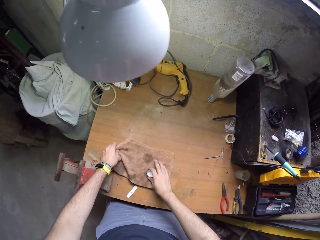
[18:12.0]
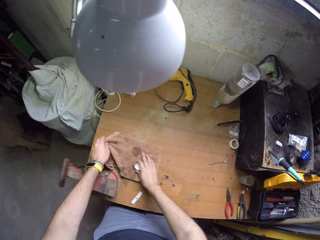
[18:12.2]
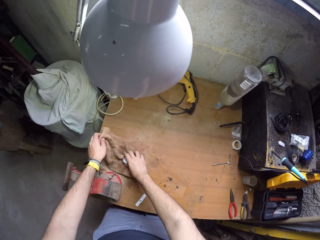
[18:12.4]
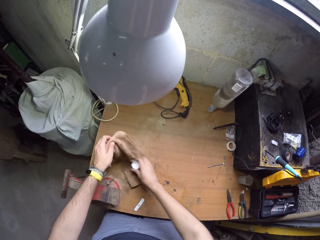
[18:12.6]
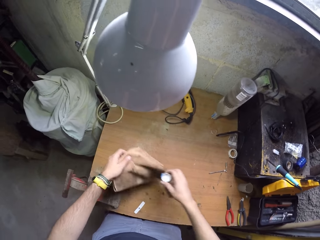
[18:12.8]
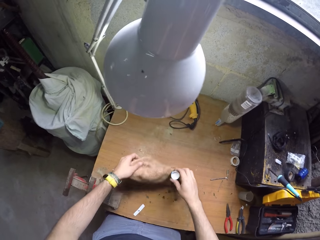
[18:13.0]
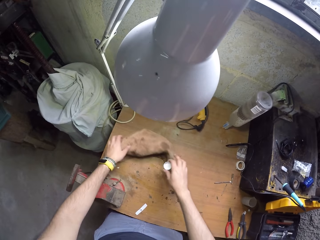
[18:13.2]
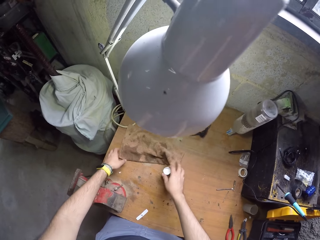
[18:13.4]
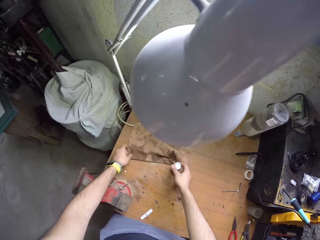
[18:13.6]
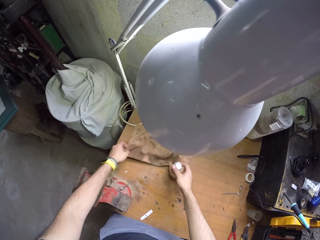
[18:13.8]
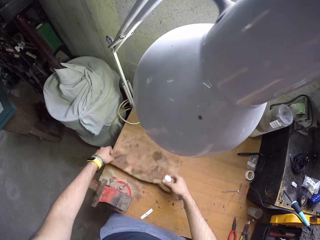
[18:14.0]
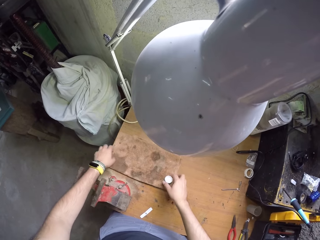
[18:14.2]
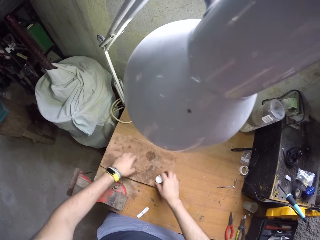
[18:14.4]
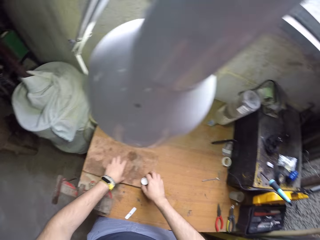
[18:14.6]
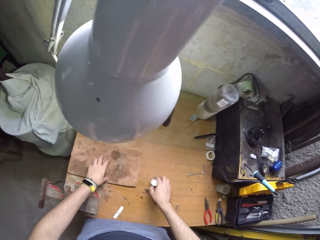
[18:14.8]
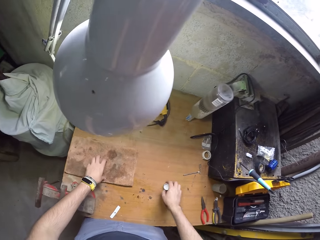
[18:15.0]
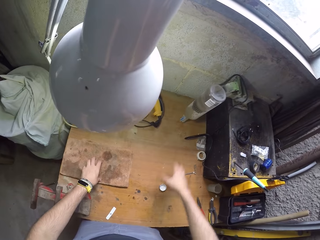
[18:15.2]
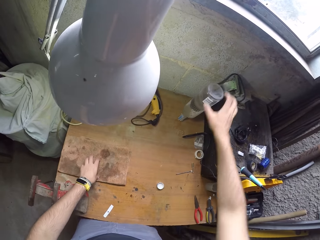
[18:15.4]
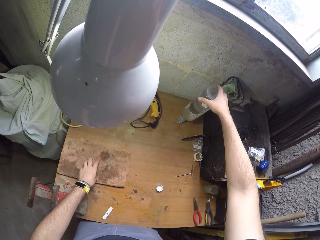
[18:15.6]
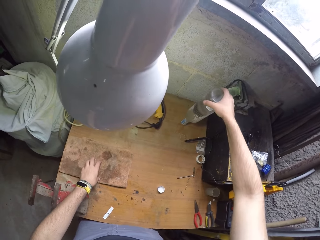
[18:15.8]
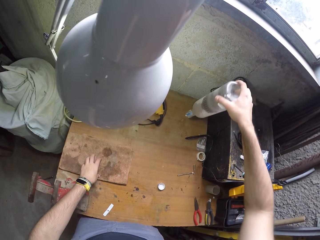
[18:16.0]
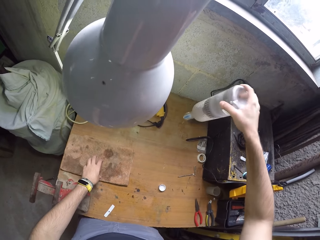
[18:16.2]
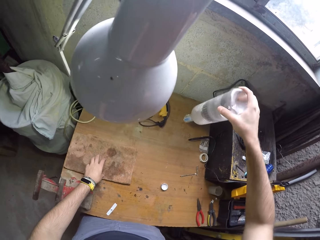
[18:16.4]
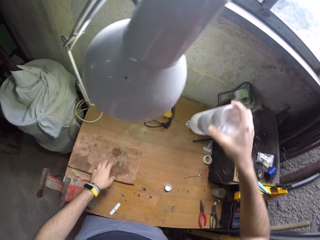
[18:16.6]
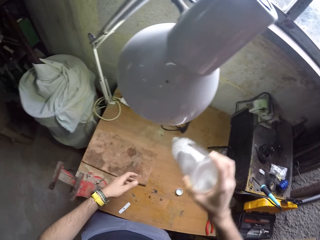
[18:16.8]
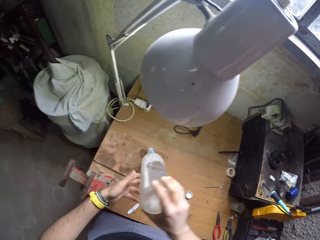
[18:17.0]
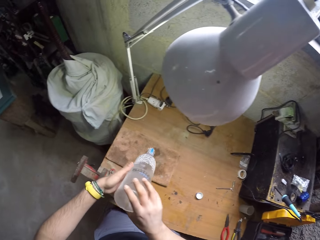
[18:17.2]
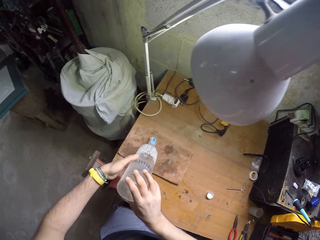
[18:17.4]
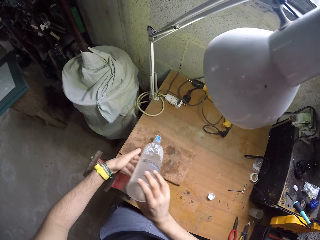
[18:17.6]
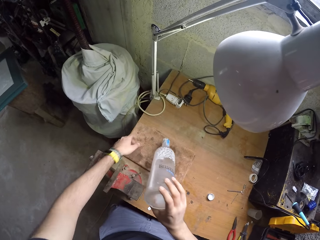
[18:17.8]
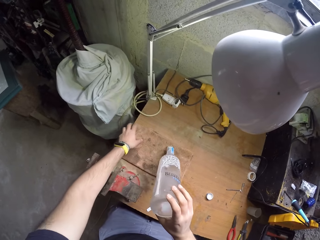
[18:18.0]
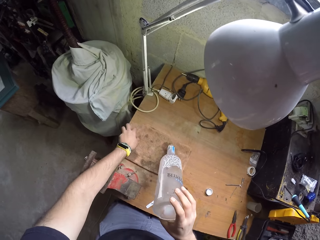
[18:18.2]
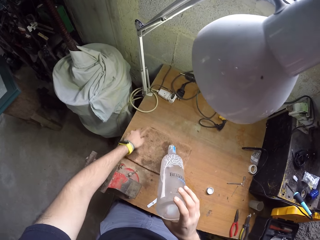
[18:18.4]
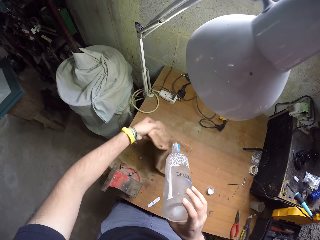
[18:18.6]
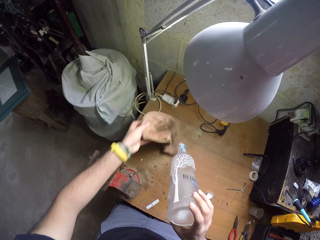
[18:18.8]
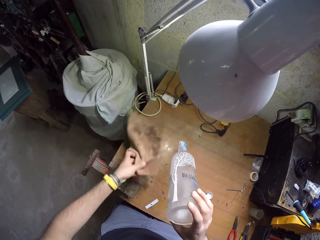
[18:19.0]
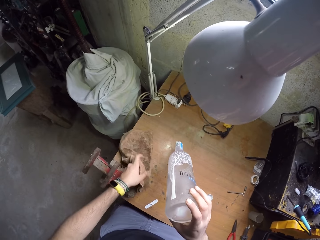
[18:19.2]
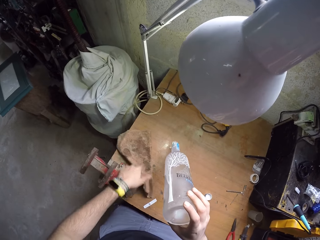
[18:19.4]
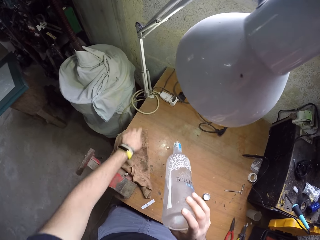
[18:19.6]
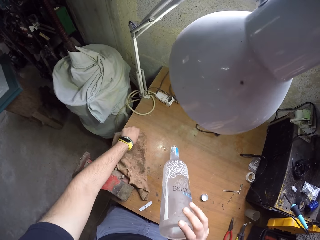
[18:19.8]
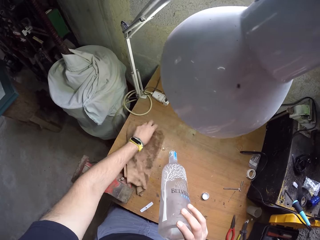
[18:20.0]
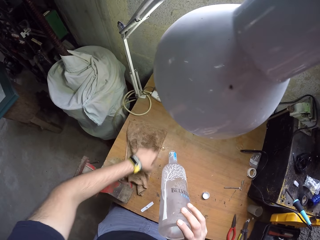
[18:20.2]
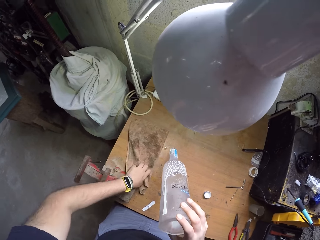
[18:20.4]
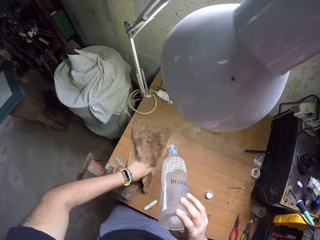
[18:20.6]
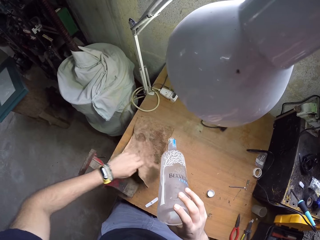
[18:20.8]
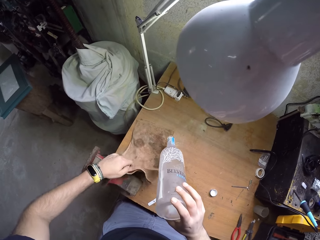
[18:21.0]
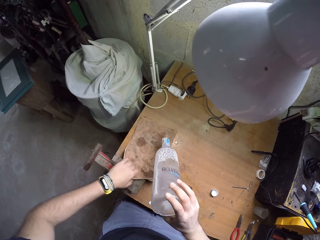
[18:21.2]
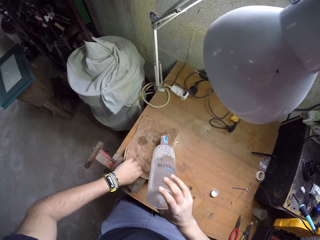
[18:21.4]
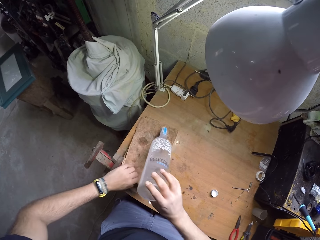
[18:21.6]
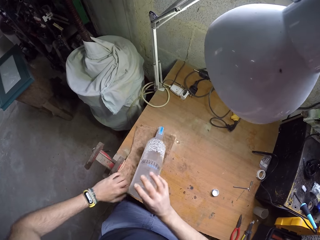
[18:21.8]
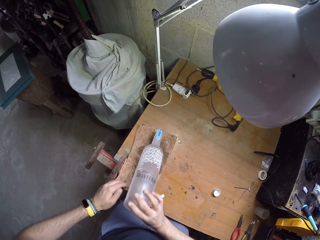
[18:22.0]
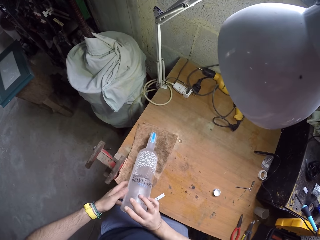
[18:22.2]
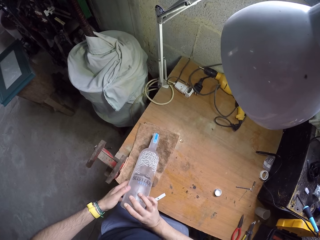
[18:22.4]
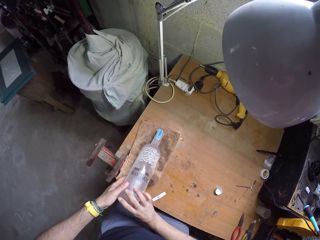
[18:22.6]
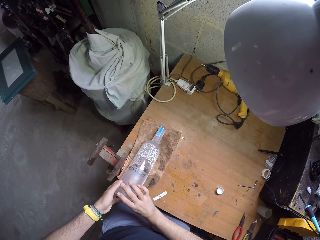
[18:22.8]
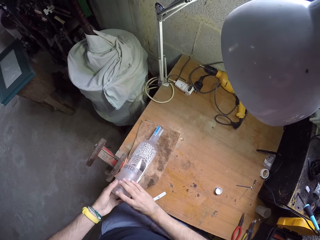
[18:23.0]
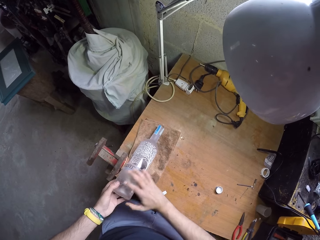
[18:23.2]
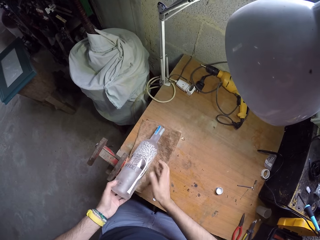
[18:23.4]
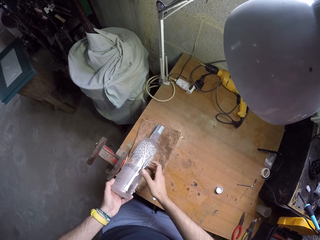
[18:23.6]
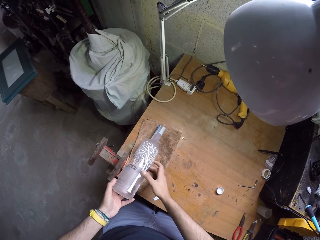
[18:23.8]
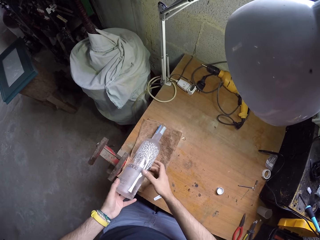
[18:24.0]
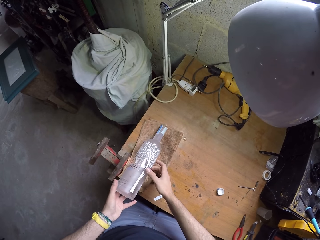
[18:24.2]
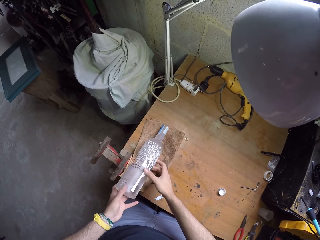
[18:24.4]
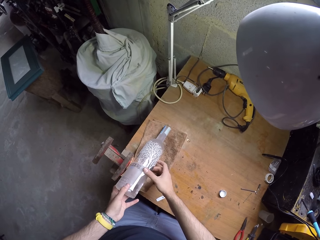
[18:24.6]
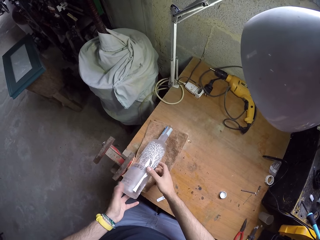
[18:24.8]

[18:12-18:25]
The camera wearer lifts the towel or rag. He puts the bottle top on the table. He picks up the bottle from the table with his right hand. He takes the towel. He adjusts the rag on the table with his left hand. He places the bottle on the rag with his right hand.

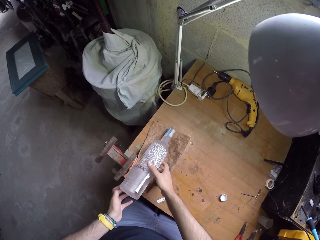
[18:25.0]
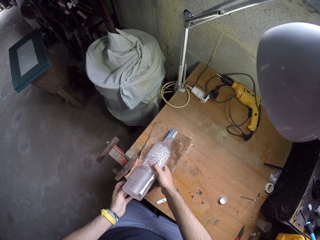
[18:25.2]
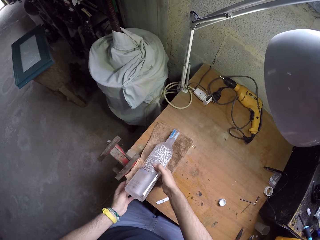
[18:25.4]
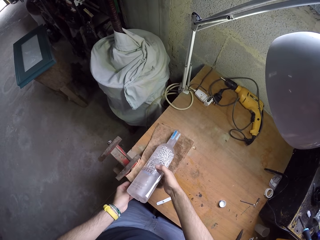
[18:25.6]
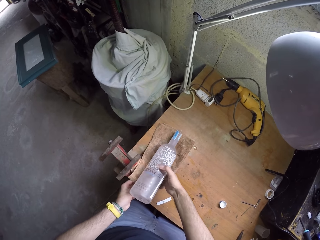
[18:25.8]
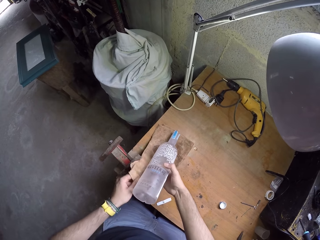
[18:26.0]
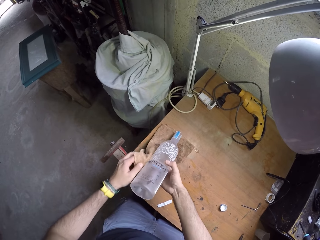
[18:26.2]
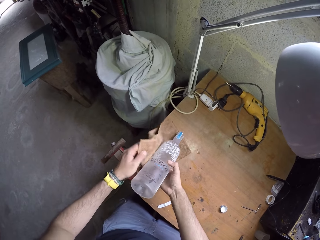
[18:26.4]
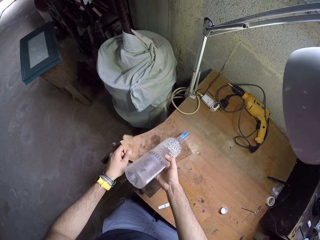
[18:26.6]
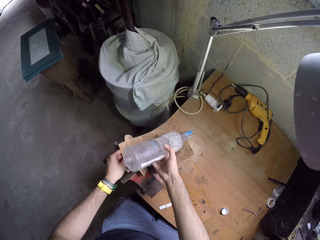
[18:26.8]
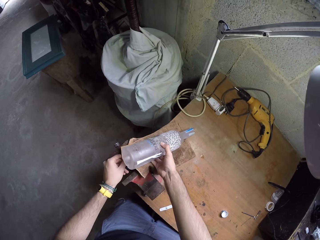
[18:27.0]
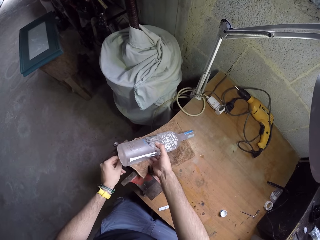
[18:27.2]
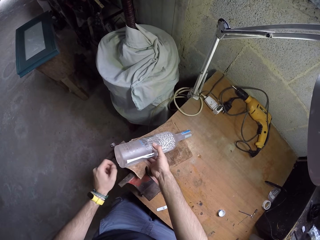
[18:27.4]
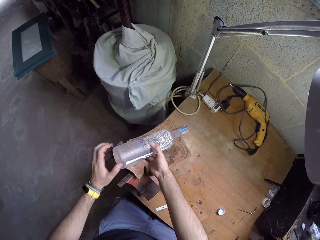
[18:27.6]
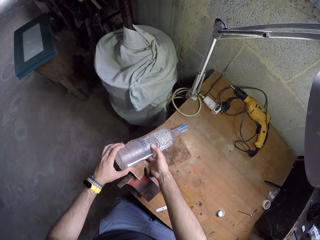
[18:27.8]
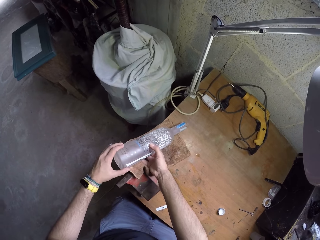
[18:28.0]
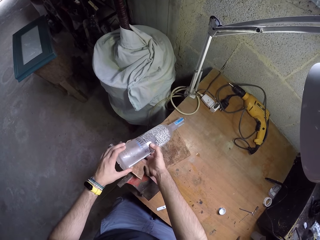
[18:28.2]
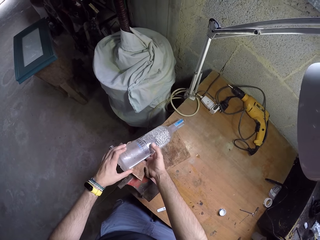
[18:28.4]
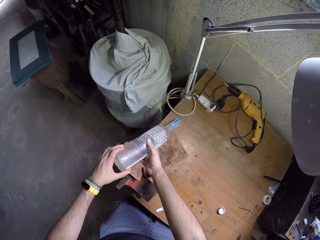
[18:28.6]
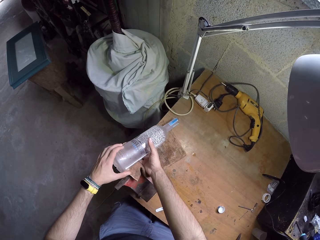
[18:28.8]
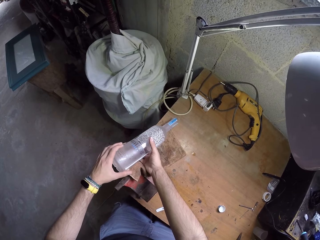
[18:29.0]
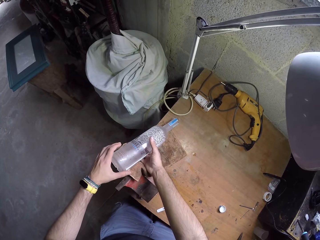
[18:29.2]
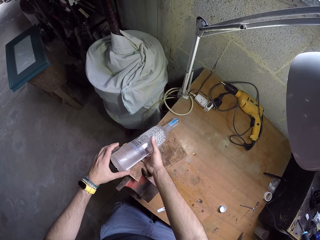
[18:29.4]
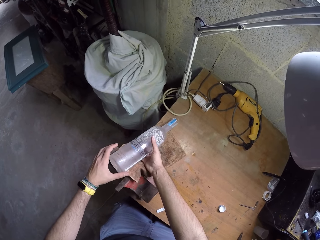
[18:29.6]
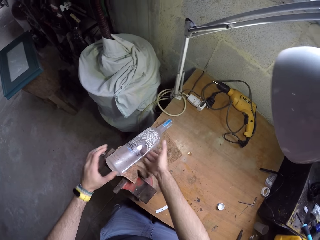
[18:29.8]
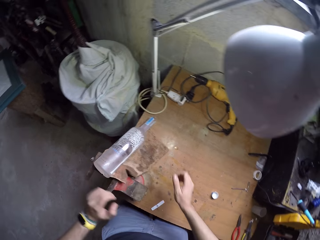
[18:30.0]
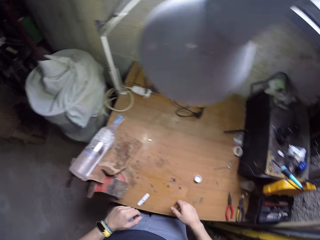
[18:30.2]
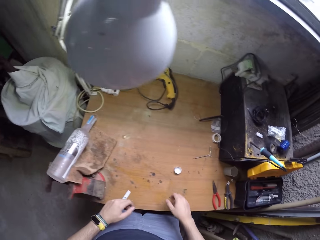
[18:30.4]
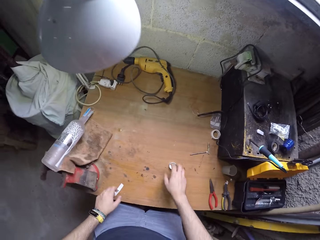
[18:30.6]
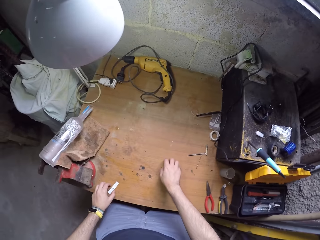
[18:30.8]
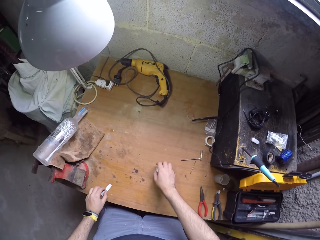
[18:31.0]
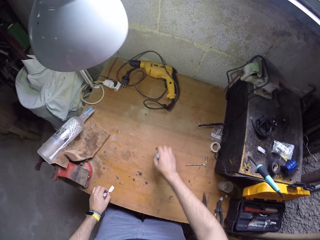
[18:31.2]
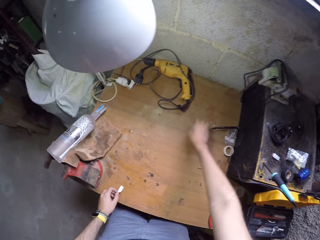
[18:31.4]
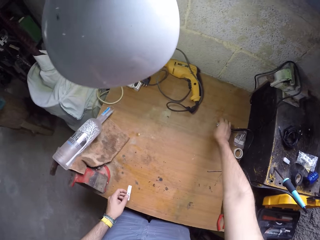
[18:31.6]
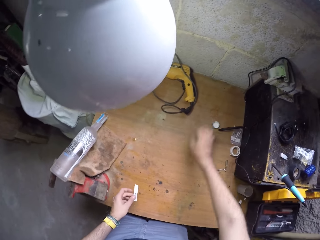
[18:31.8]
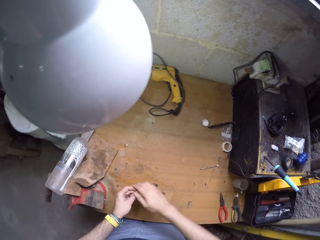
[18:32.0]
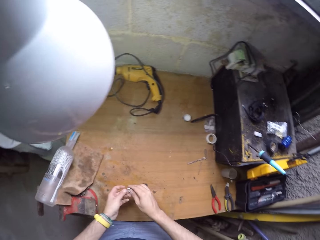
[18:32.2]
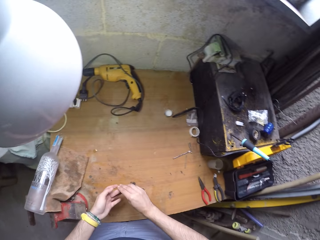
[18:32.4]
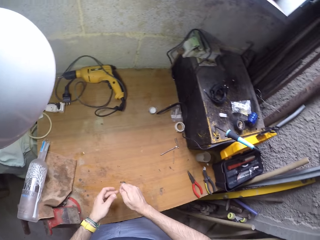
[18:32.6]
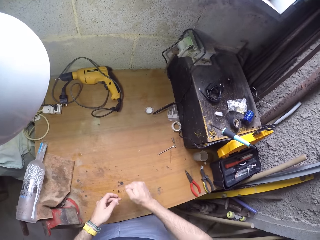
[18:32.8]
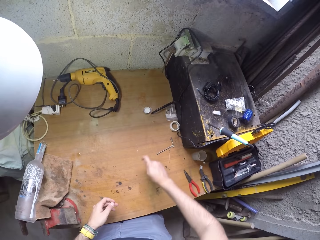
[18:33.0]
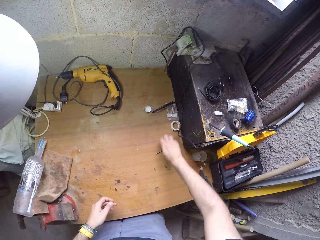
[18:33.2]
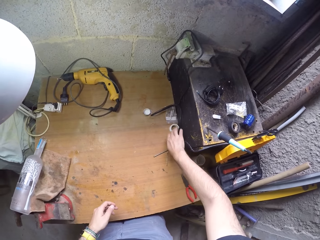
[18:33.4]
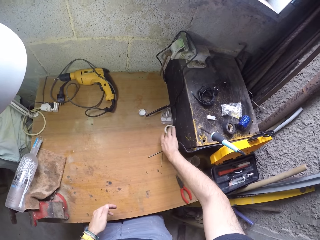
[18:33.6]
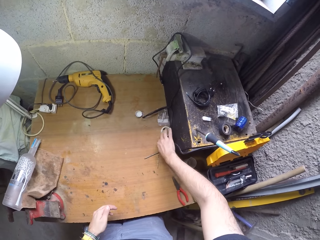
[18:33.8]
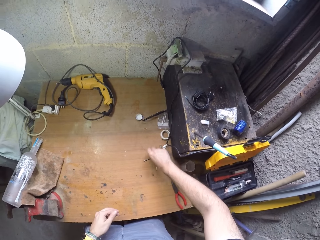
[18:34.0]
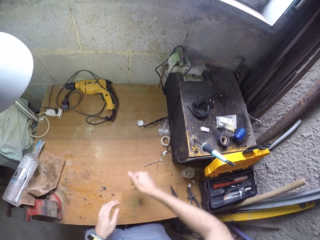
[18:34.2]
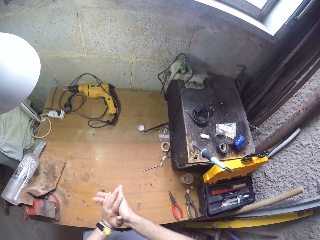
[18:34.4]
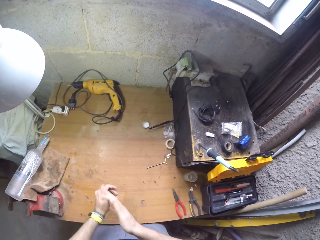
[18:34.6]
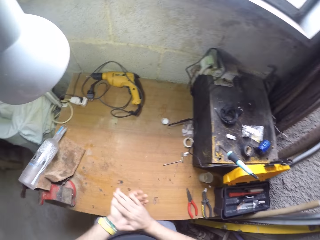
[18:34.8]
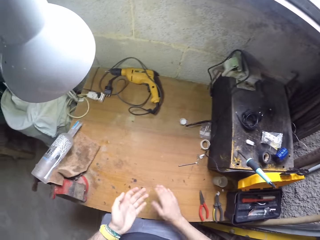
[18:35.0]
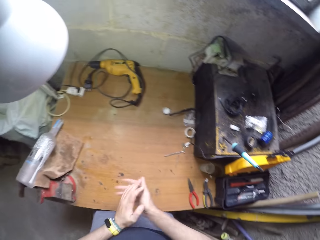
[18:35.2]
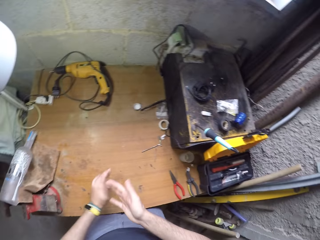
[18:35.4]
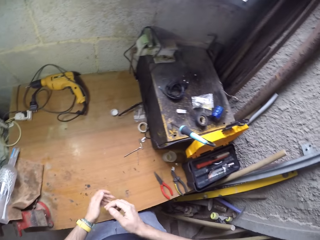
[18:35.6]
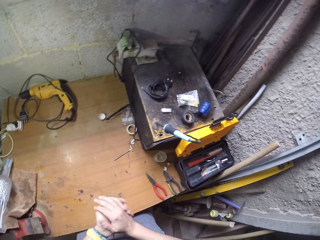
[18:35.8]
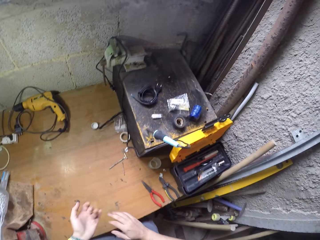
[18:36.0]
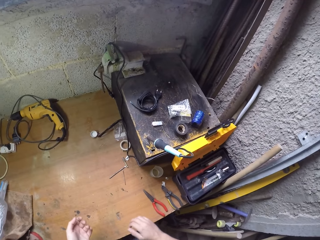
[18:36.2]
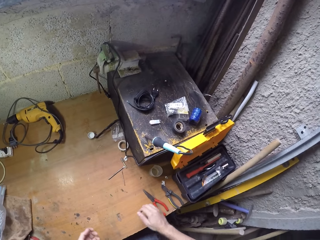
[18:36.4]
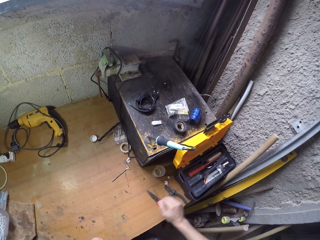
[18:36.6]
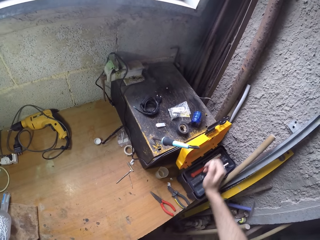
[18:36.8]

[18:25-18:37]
The camera wearer adjusts the towel. He places the bottle on the towel. He moves the lid on the table with his right hand. He picks up a piece of paper from the table with his left hand. He takes the bottle top. He places the bottle top on the table. He squeezes the piece of paper in his right hand. He folds the piece of paper in the hand. He drops the piece of paper in his right hand on the table. He dusts his hands together.
